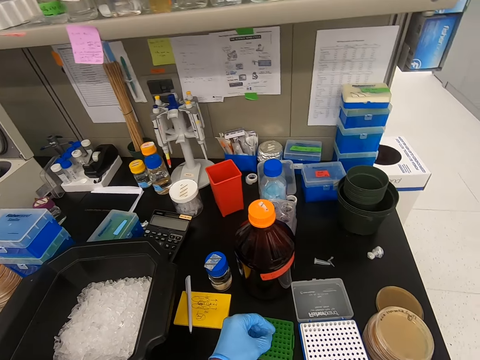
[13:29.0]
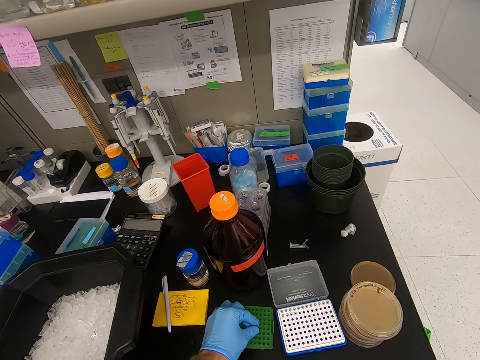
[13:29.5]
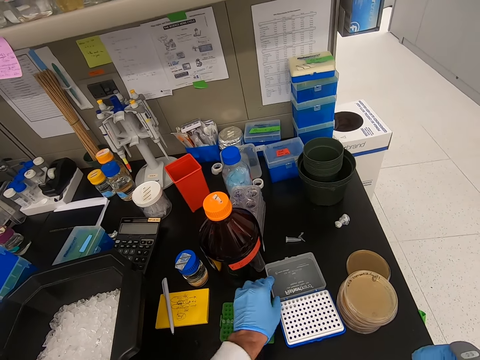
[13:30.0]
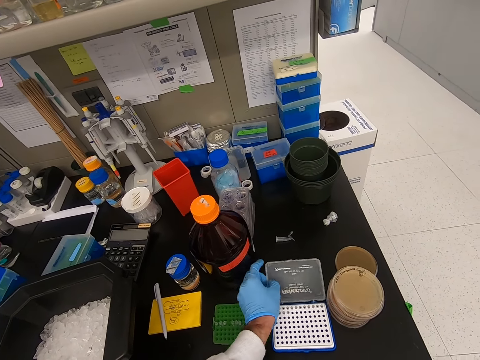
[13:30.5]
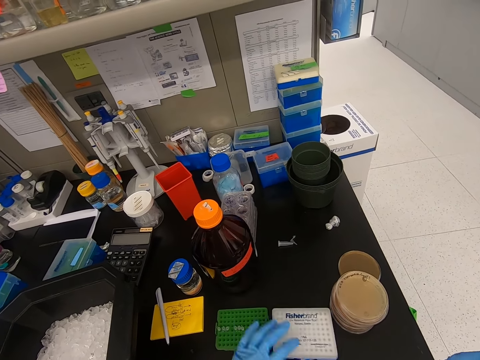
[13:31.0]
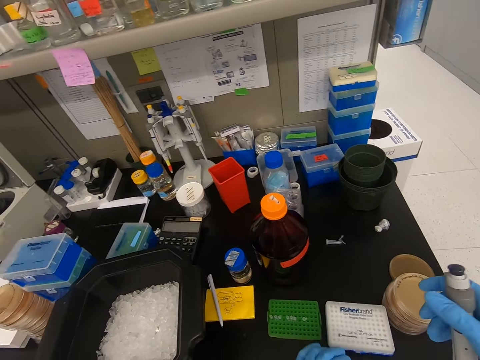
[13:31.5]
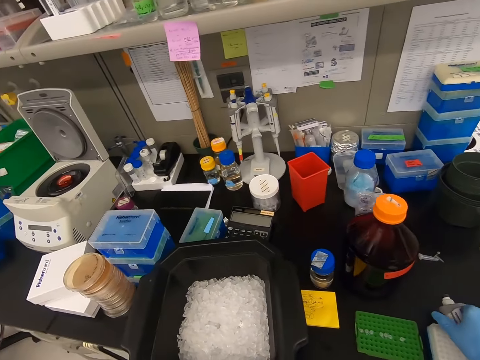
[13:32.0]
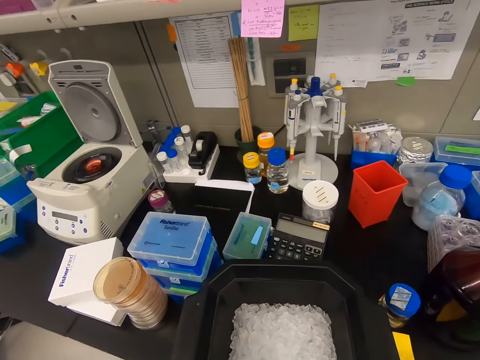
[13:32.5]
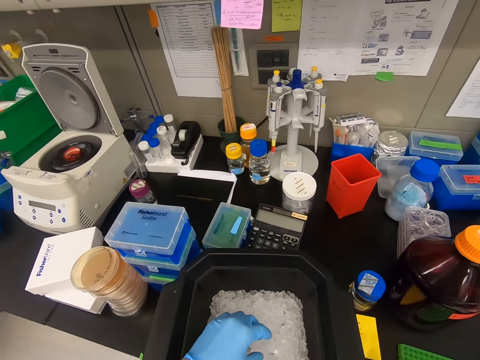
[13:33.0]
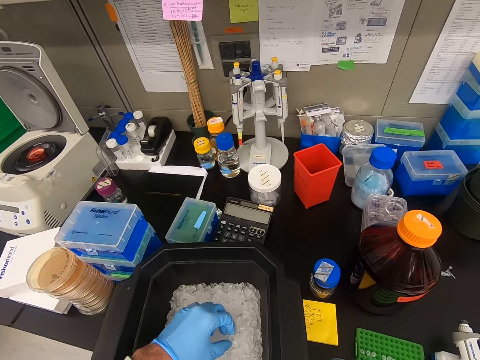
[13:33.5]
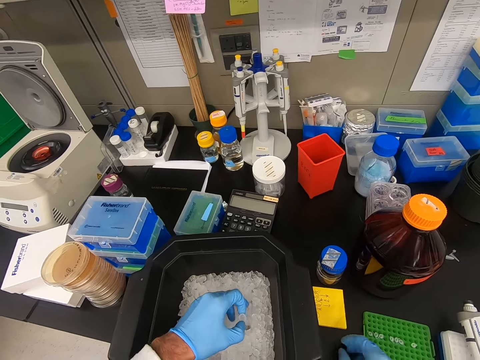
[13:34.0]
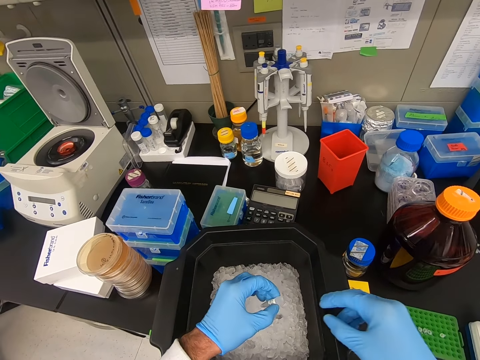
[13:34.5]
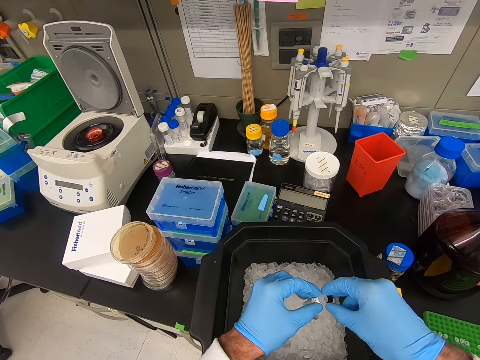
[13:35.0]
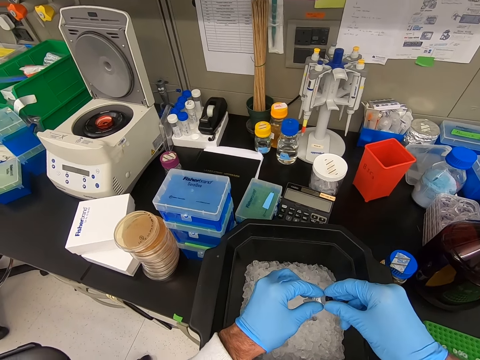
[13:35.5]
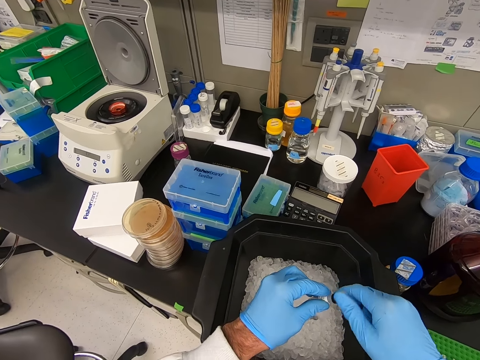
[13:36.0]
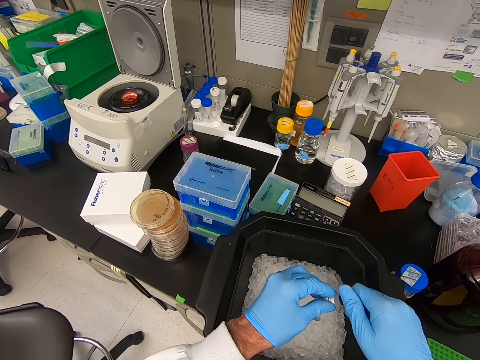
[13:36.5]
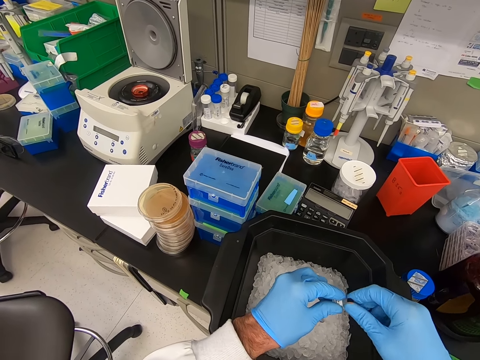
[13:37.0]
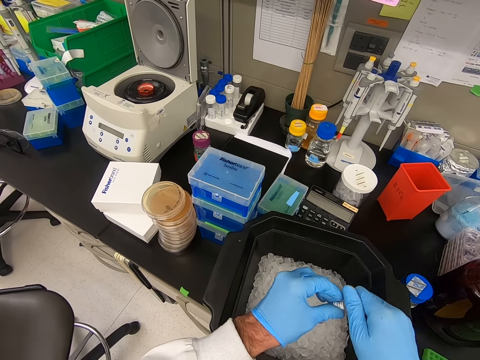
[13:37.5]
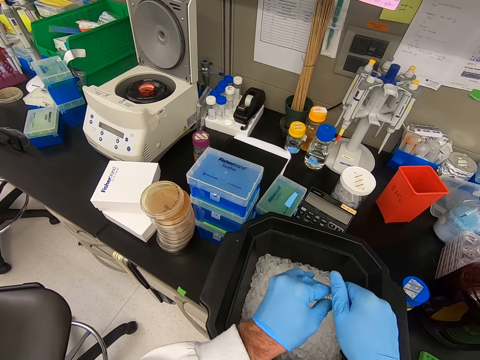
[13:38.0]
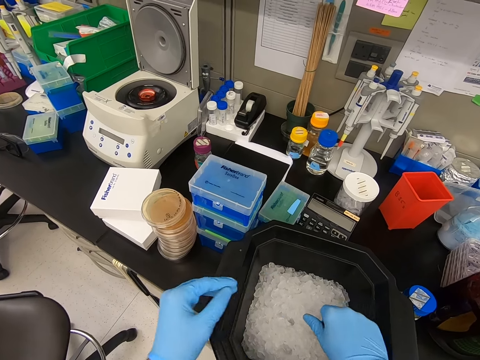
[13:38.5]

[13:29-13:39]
The camera wearer puts the cap in the case. They close the box. They put down the drip needle. They pick up a small bottle container. They hold the cap. They close the bottle.

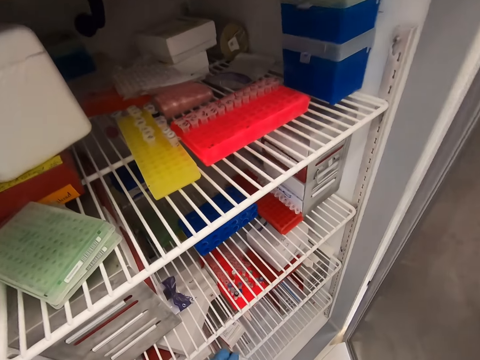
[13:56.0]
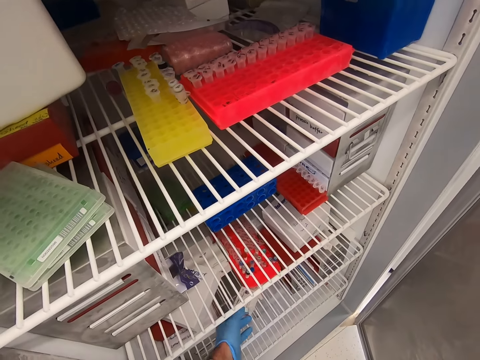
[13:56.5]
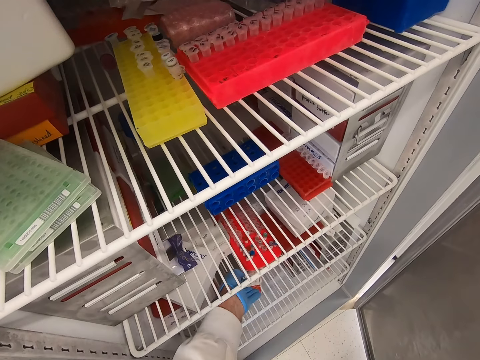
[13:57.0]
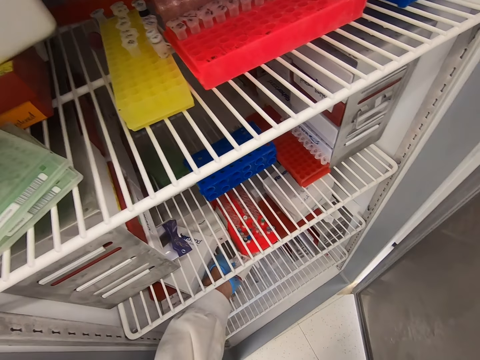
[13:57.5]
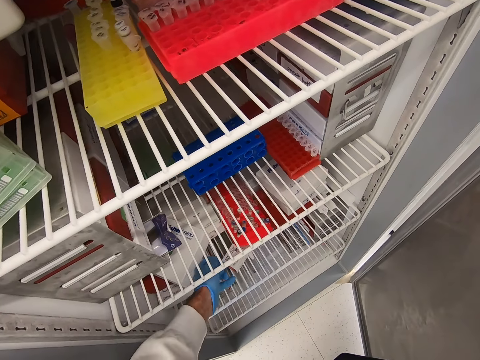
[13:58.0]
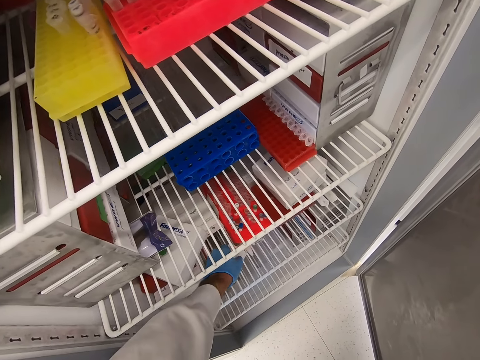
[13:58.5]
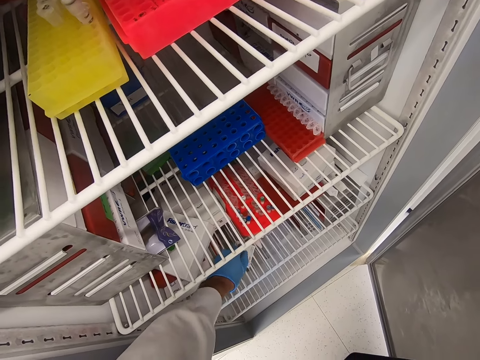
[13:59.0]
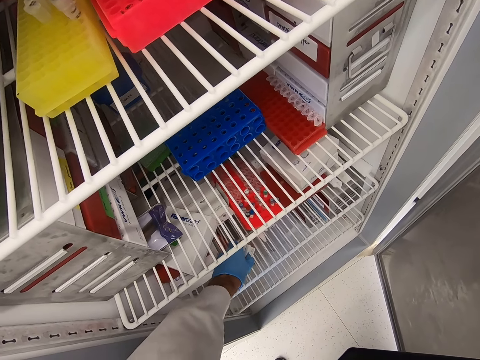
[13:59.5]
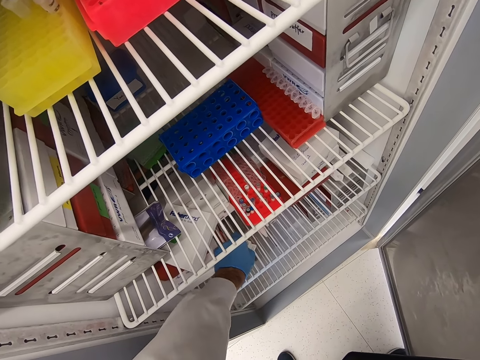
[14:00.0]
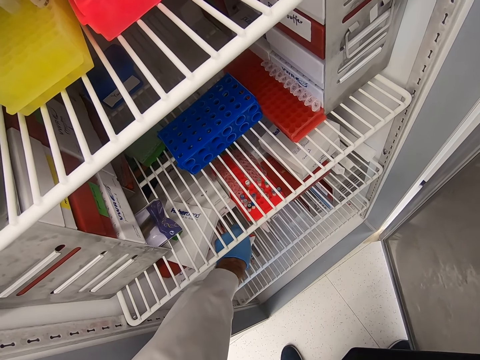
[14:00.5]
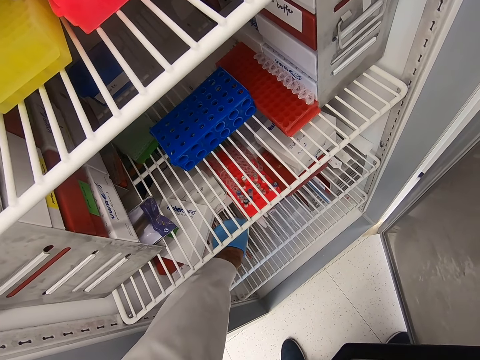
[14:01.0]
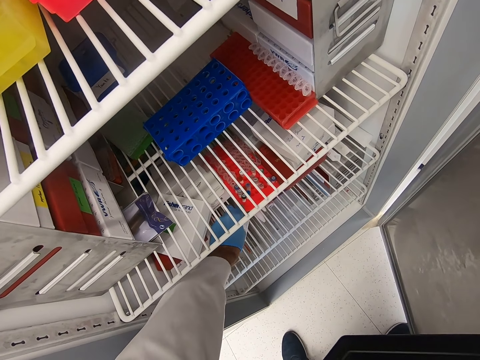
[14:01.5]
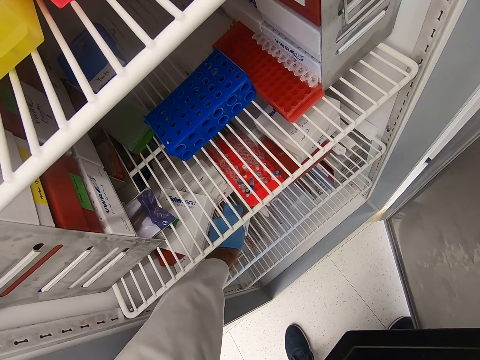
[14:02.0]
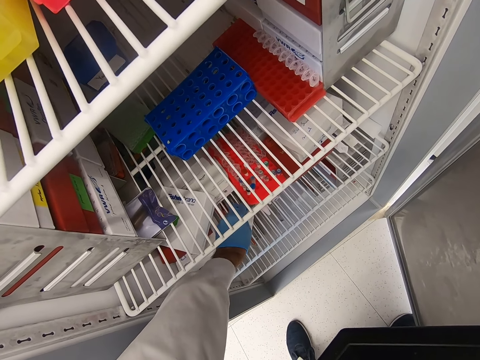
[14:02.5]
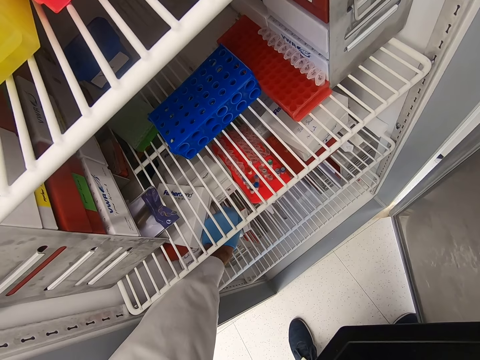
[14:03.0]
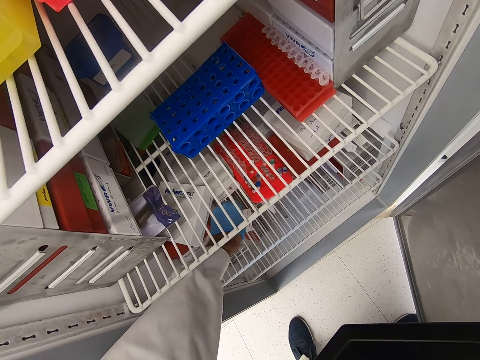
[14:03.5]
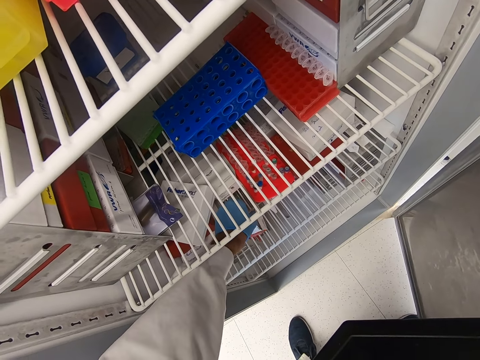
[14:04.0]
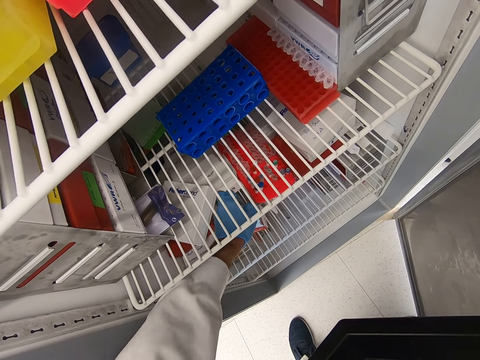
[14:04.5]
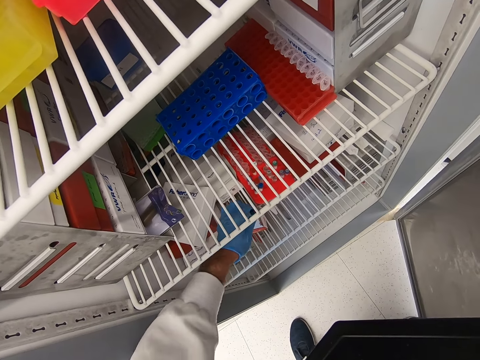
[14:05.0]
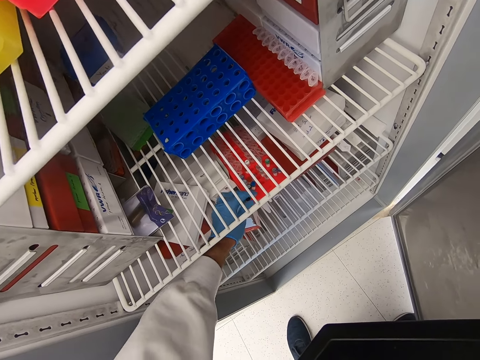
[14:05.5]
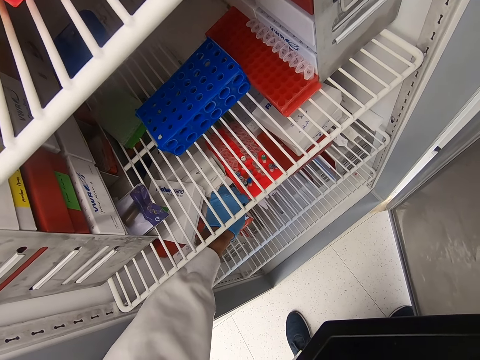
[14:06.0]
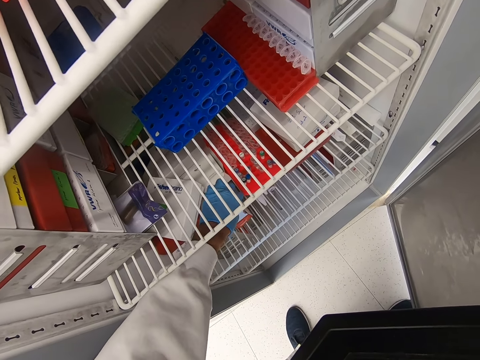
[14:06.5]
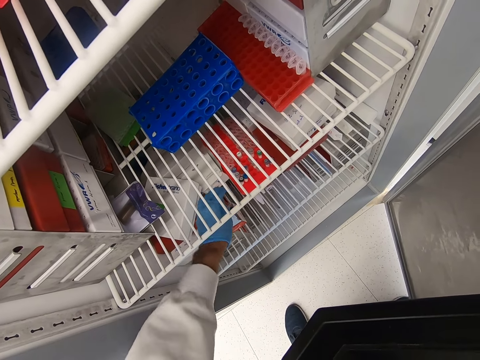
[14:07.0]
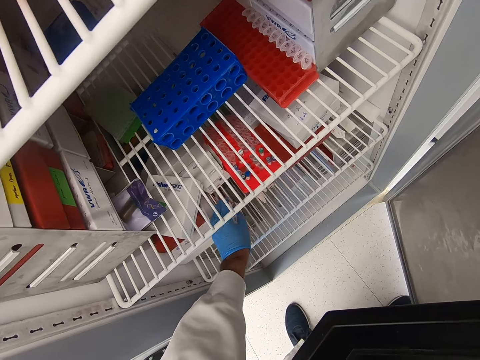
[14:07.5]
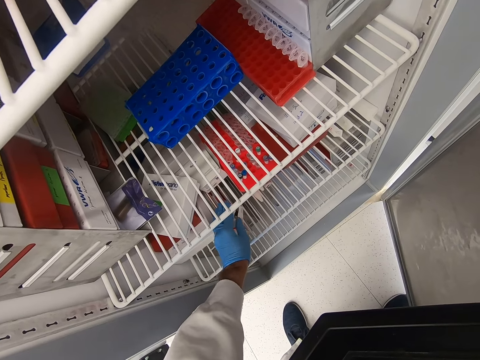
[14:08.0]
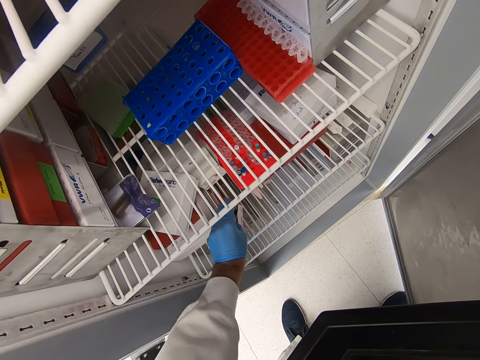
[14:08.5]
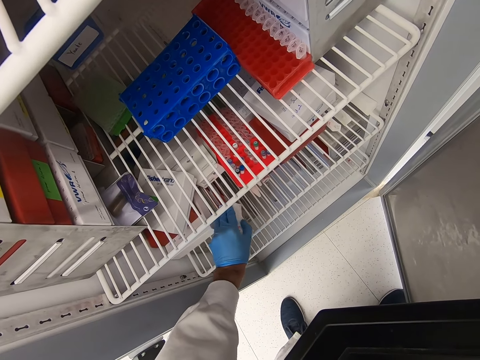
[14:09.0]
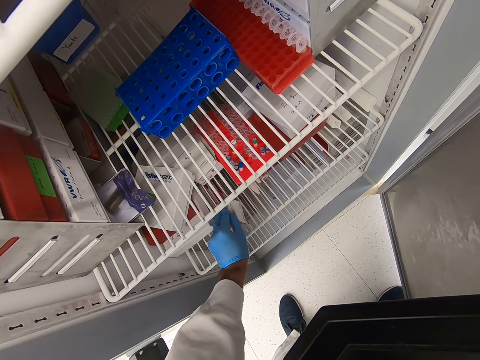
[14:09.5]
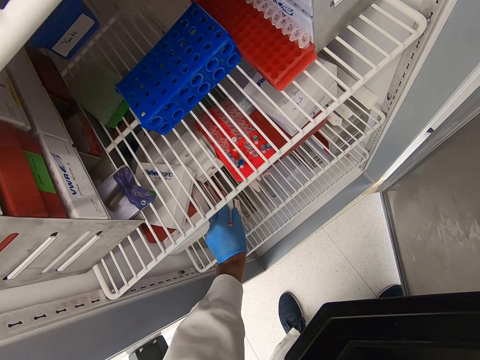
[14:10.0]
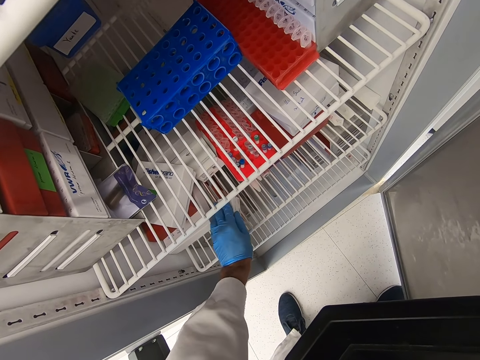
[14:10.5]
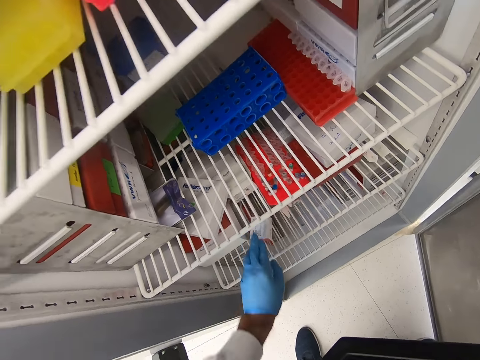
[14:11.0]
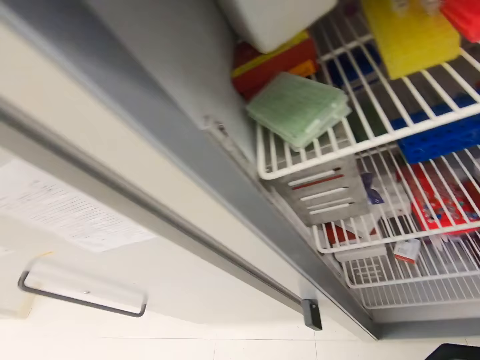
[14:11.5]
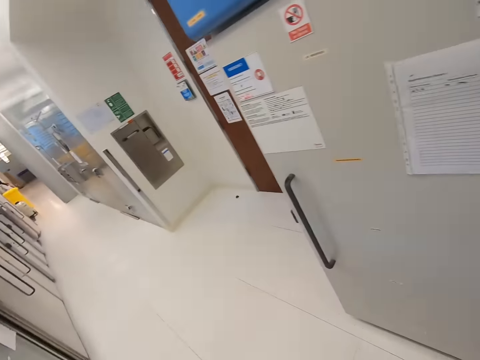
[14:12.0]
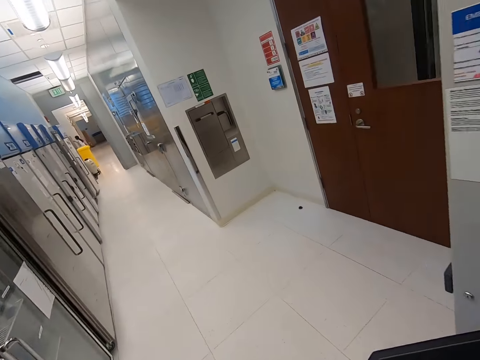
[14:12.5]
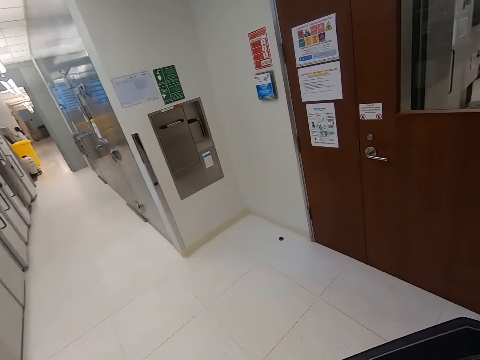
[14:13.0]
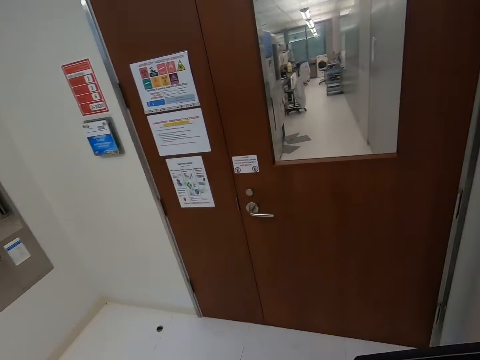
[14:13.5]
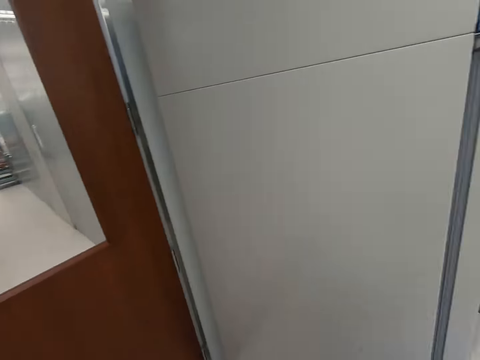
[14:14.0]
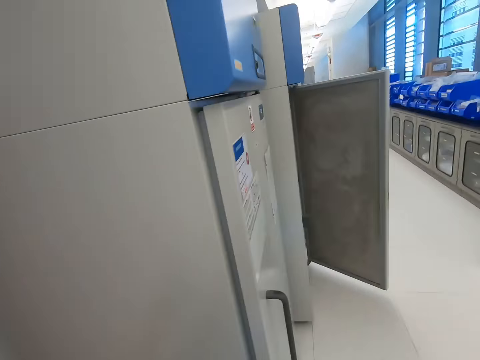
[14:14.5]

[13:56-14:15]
The camera wearer holds the box. They touch the small box. They open the box. They close the box. They walk away from the freezer.
